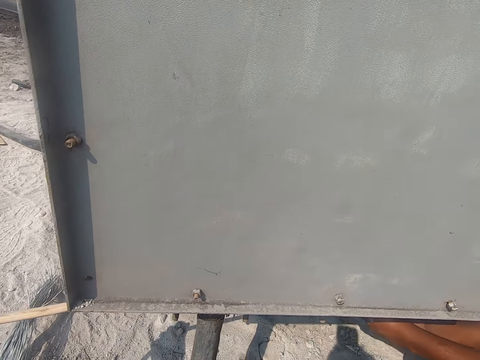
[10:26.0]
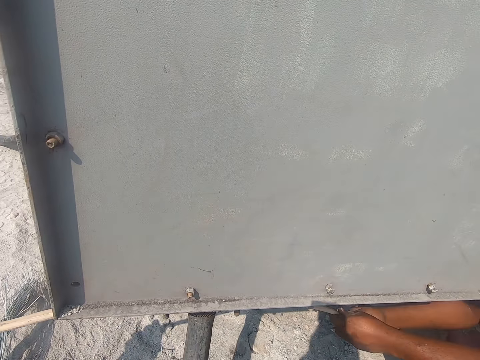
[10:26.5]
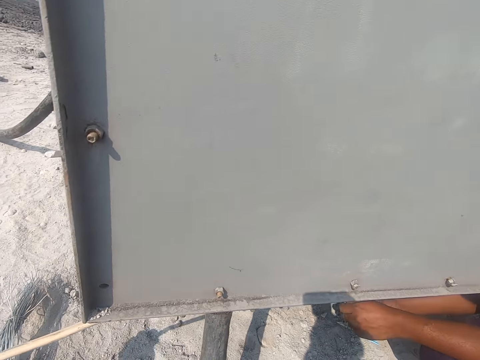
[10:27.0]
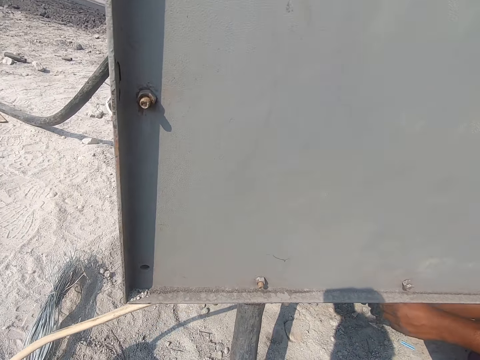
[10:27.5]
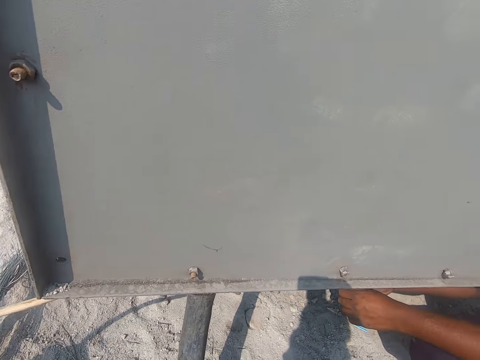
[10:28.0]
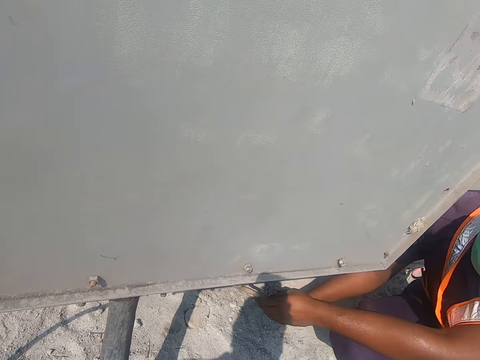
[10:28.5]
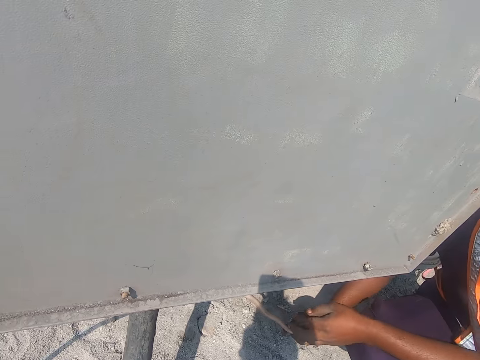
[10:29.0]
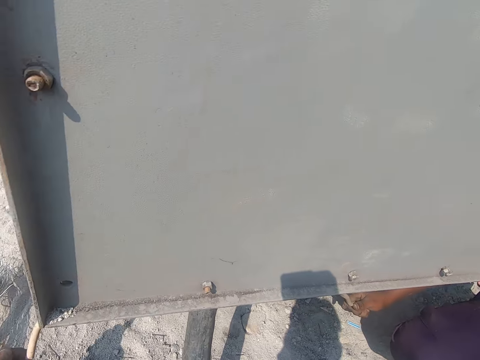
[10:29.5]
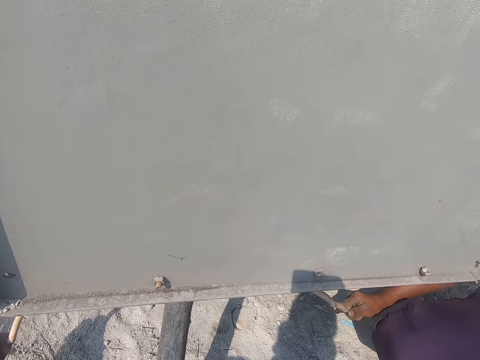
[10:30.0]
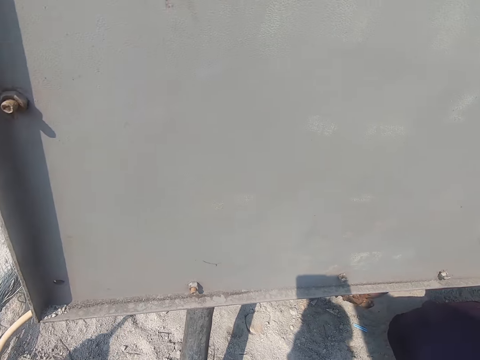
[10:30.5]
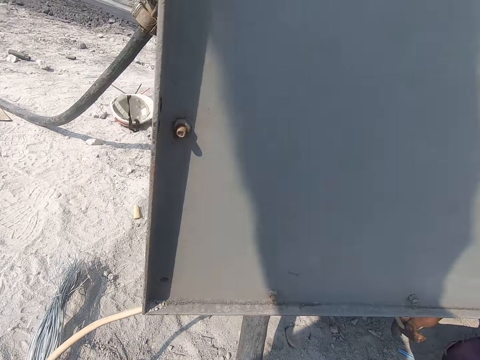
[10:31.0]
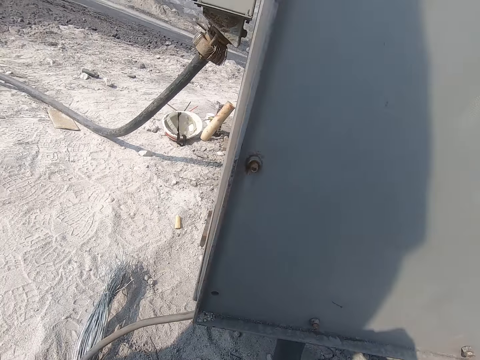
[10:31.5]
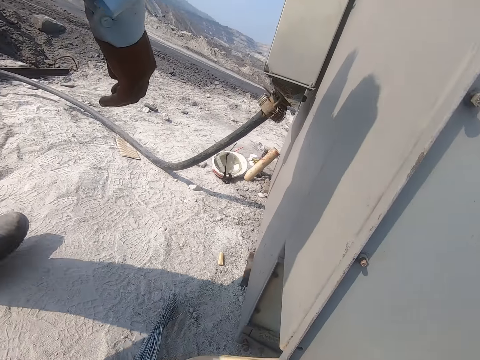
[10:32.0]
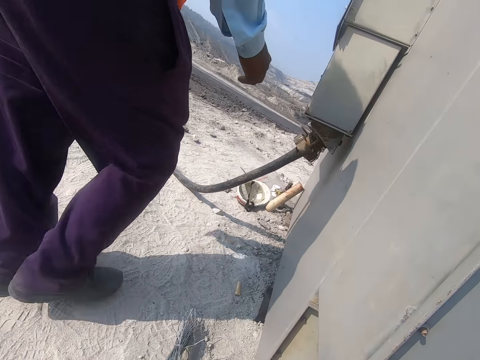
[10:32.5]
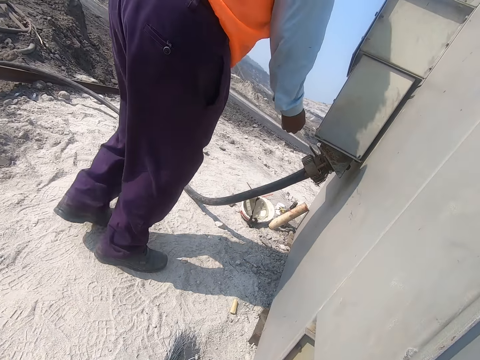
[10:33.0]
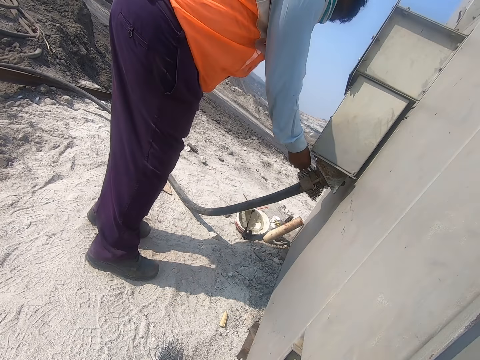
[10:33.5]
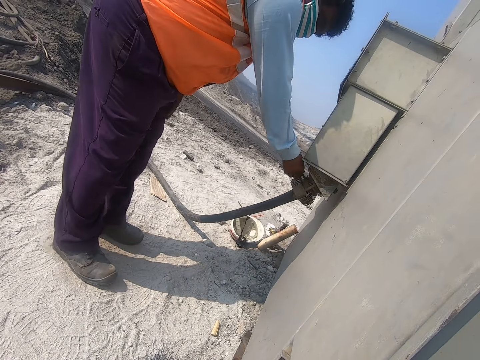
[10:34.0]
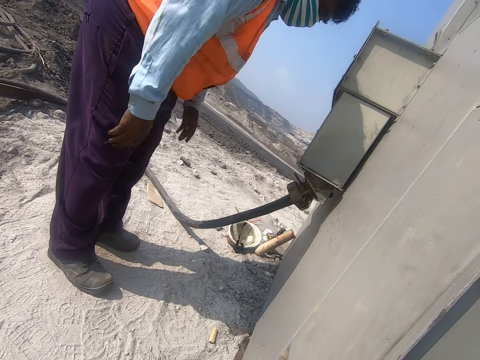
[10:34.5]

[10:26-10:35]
A man walks on the ground. The man touches the knob of the cable pipe.

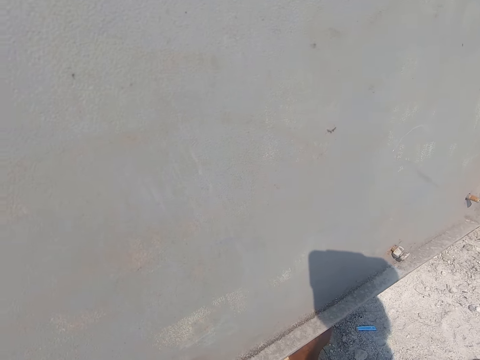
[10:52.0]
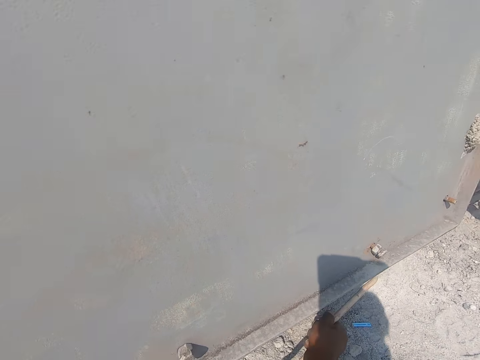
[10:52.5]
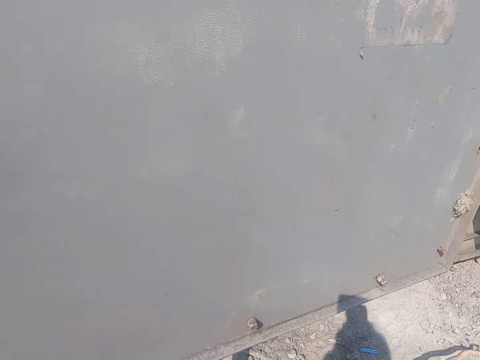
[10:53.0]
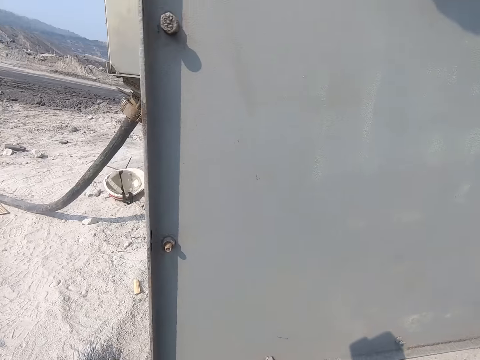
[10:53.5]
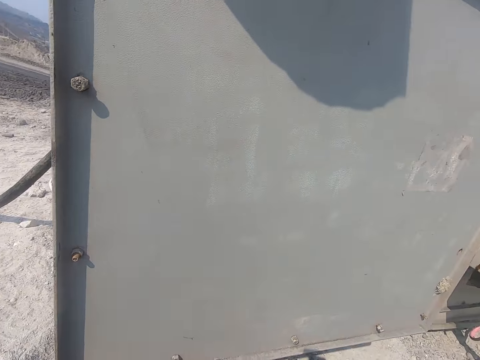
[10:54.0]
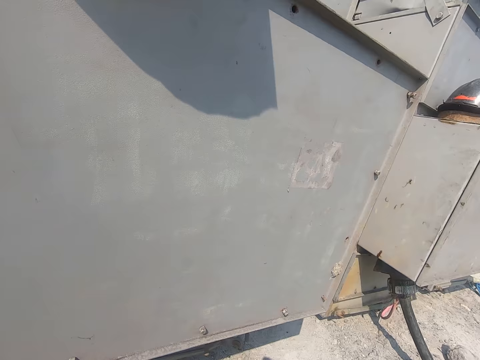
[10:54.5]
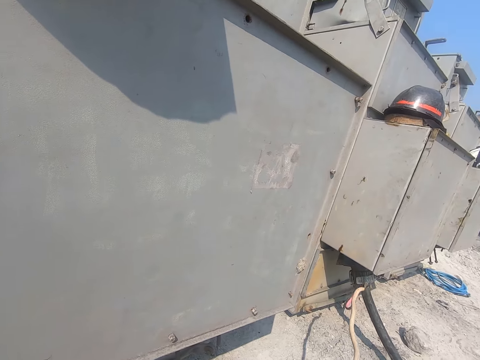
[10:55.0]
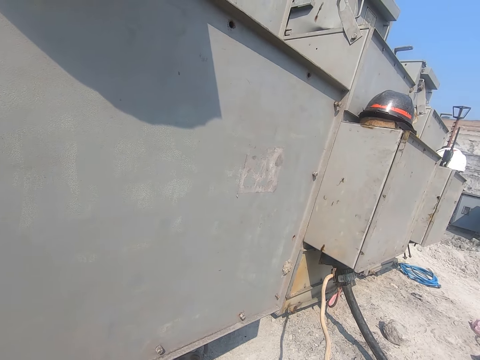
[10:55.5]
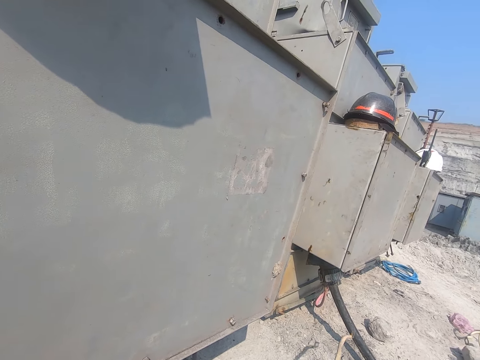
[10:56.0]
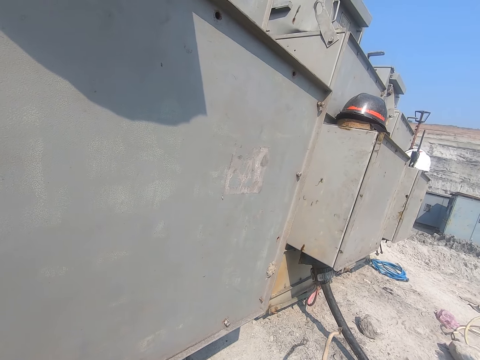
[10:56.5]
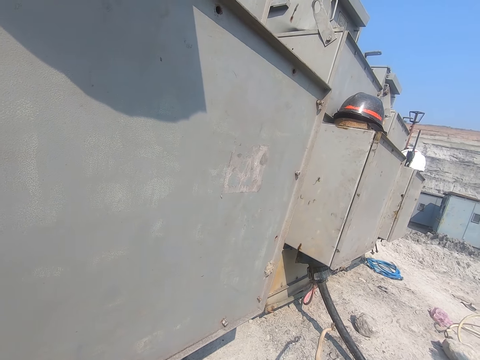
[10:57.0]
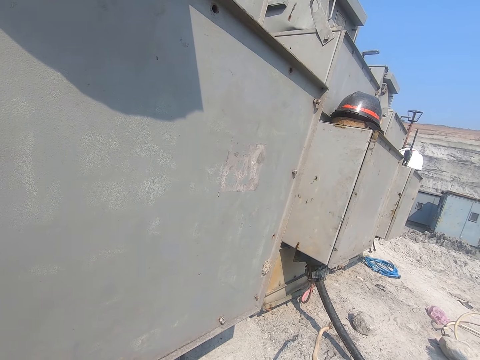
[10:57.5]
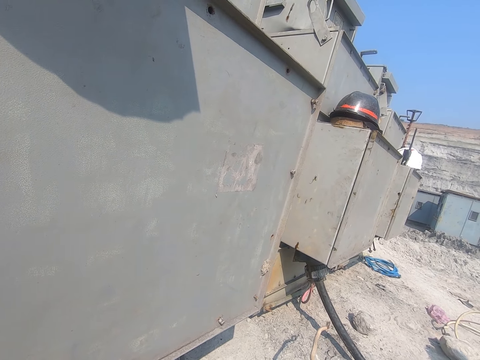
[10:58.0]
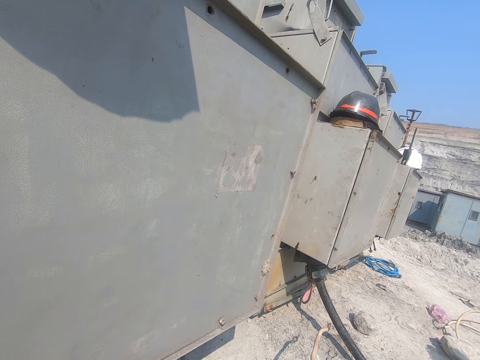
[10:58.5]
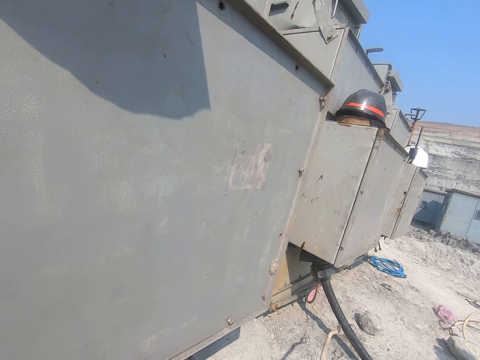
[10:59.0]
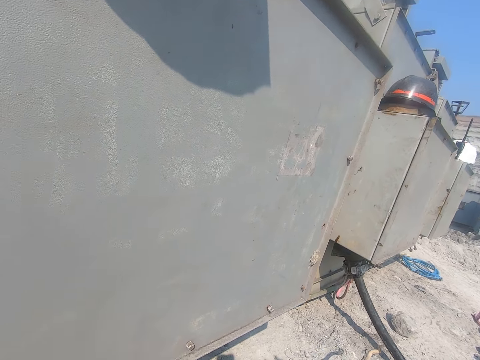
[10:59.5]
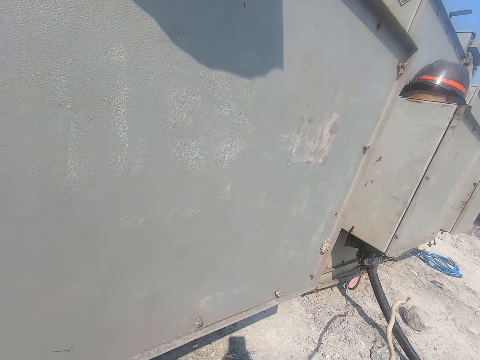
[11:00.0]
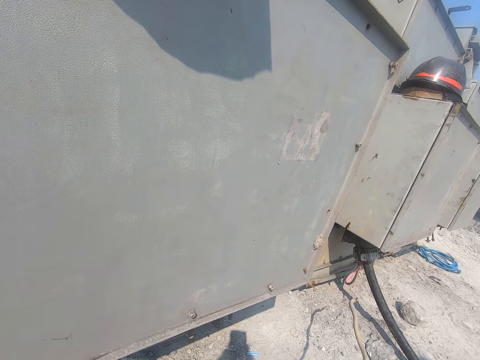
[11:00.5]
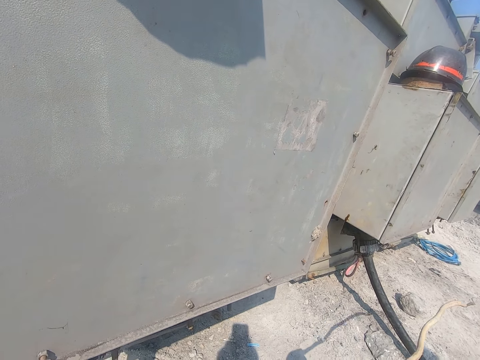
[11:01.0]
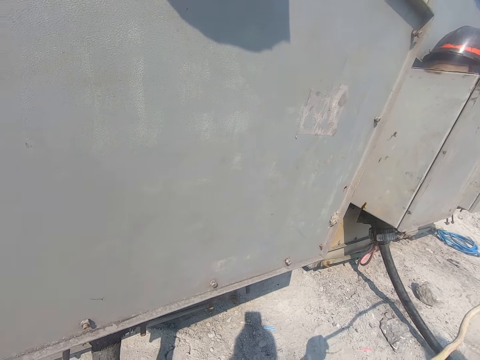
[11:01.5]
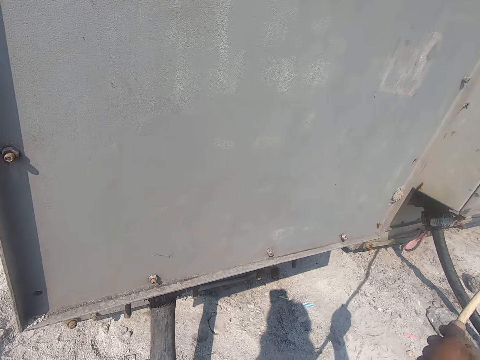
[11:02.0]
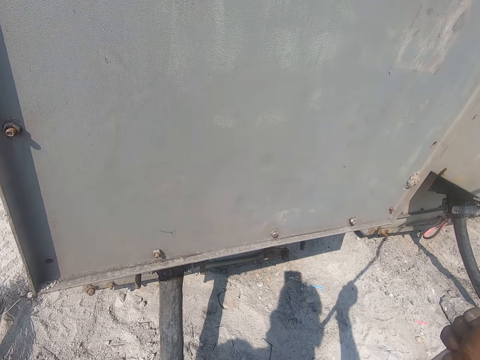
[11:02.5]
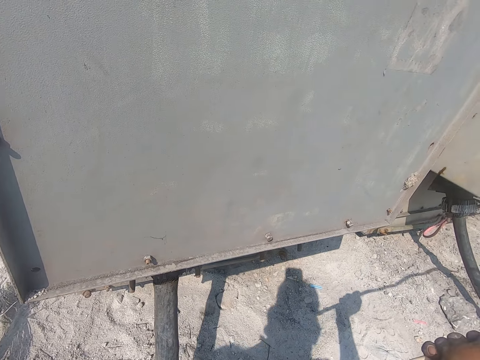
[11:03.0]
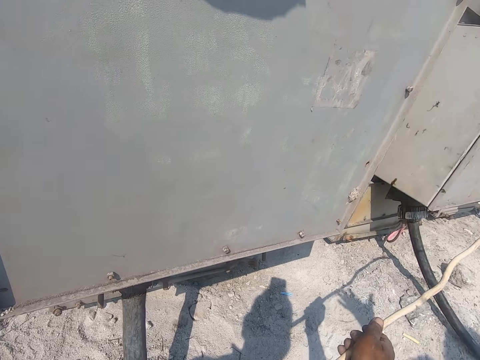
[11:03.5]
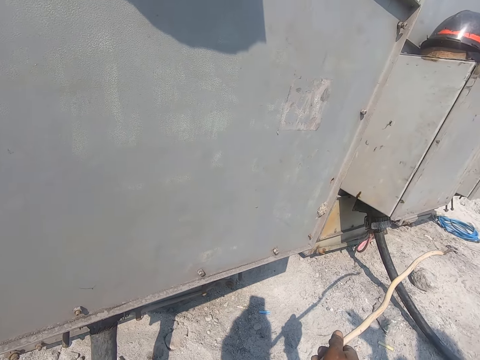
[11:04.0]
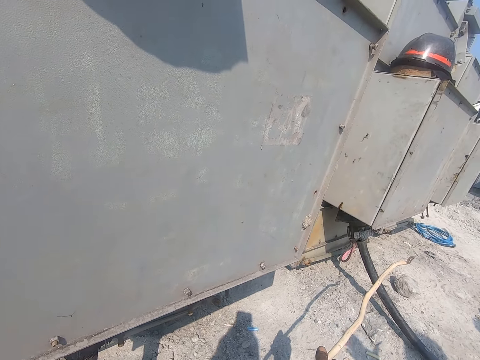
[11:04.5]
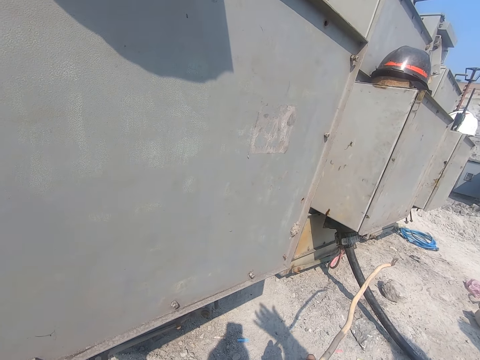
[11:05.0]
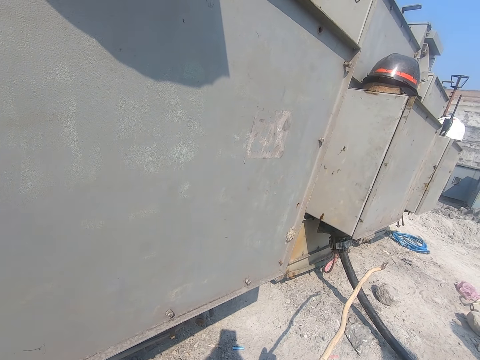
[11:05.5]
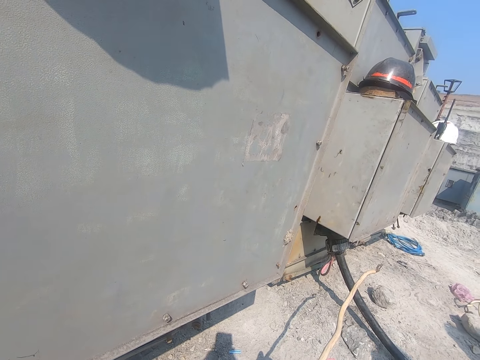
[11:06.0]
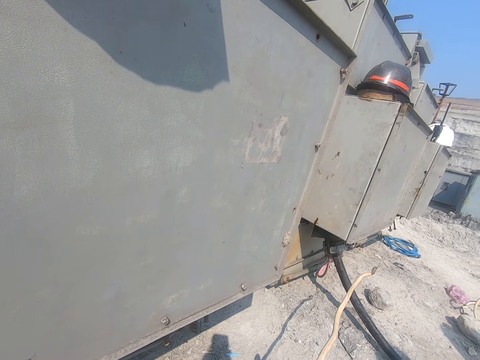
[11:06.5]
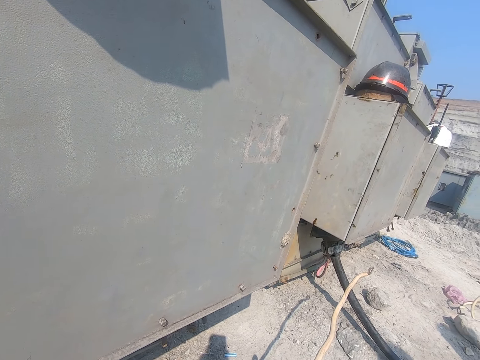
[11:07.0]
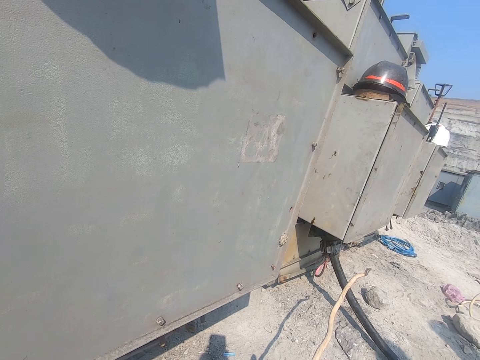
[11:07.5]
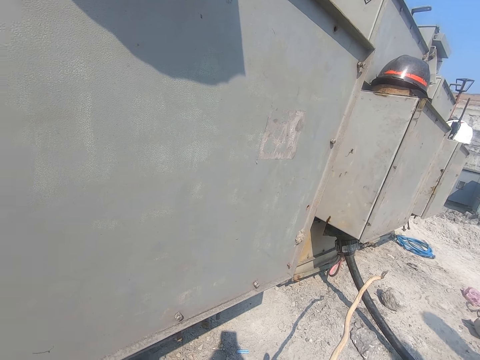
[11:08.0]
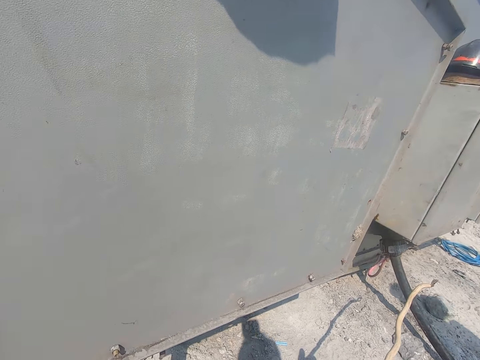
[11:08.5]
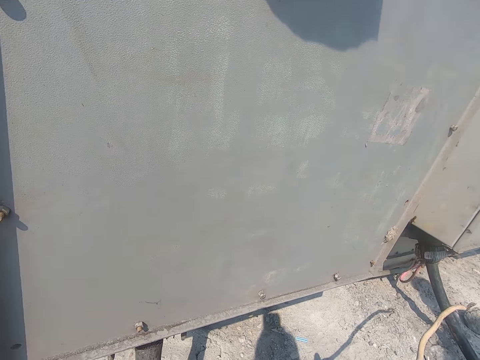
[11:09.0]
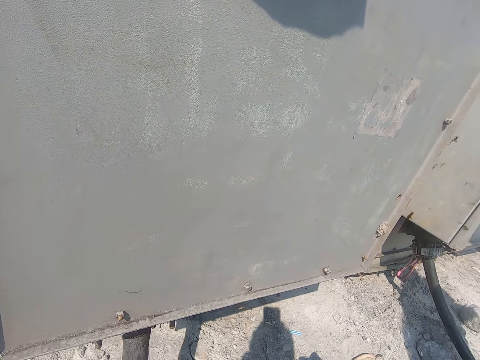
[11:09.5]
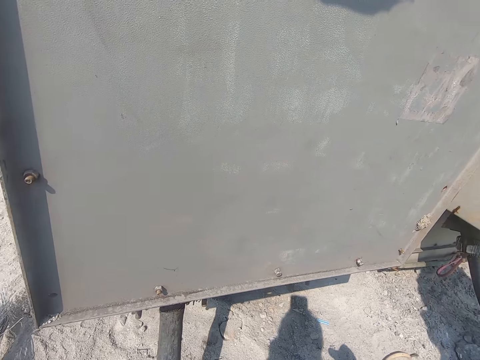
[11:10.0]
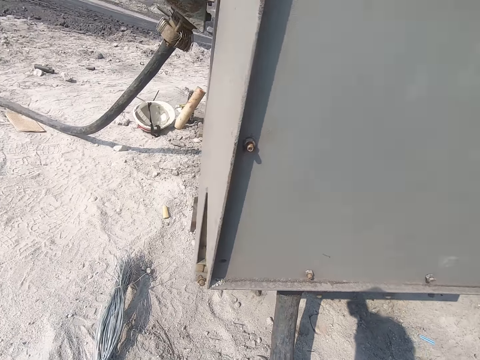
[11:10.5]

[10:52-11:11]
The camera wearer lifts the wire. He holds the cable with his right hand.
